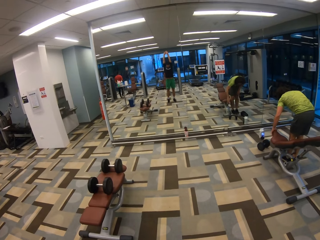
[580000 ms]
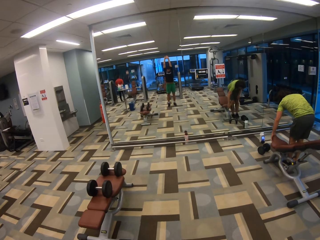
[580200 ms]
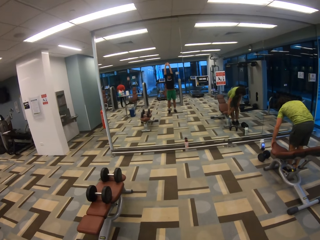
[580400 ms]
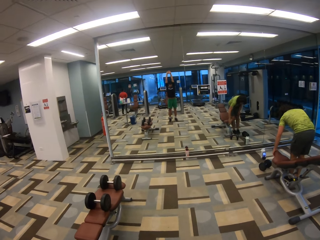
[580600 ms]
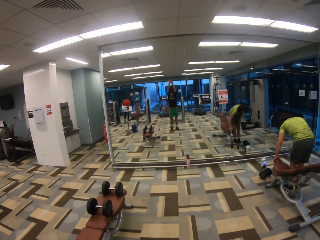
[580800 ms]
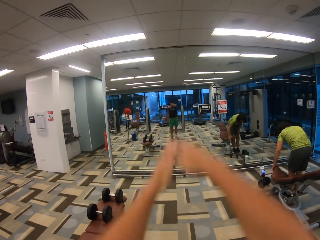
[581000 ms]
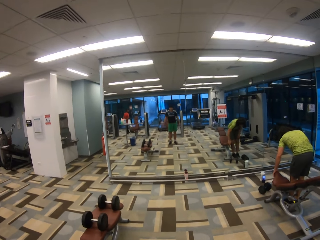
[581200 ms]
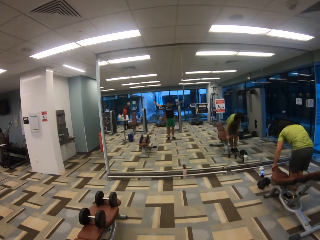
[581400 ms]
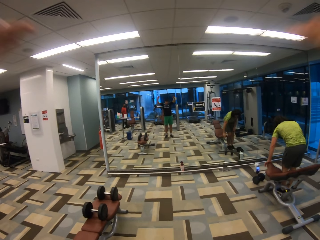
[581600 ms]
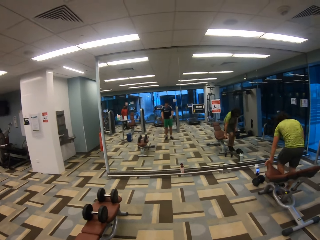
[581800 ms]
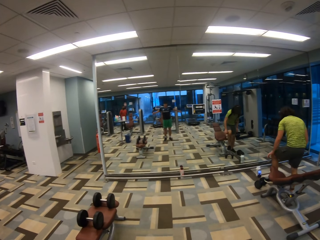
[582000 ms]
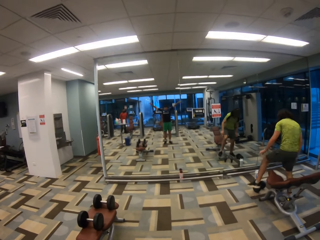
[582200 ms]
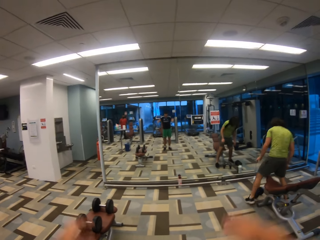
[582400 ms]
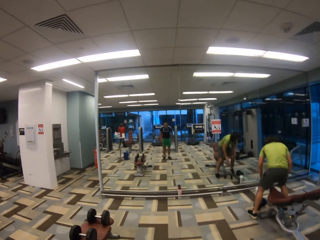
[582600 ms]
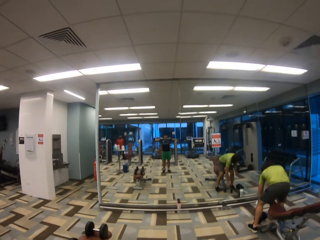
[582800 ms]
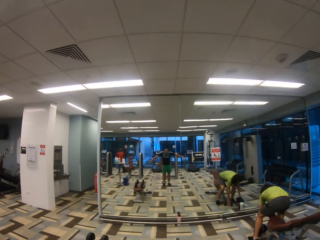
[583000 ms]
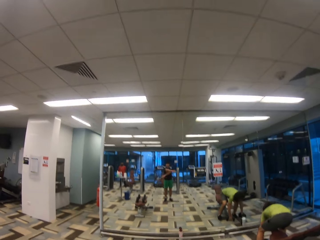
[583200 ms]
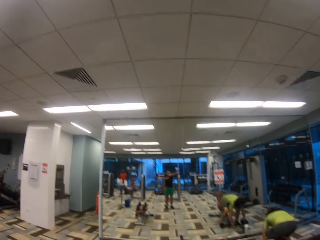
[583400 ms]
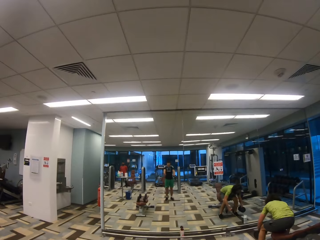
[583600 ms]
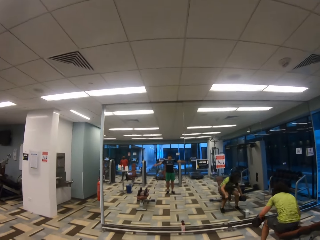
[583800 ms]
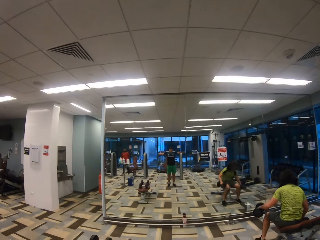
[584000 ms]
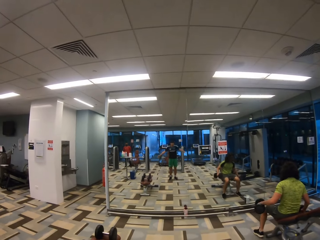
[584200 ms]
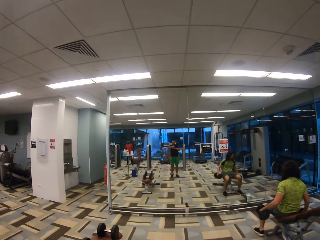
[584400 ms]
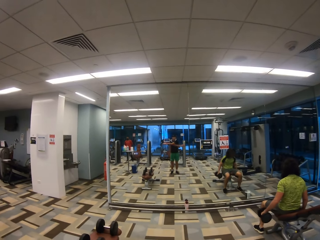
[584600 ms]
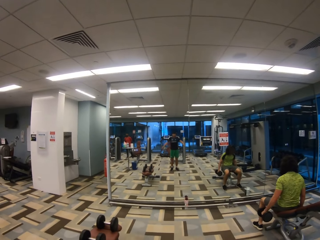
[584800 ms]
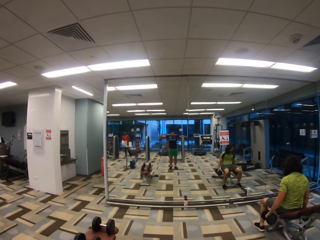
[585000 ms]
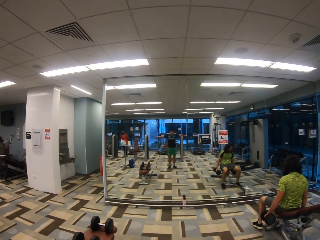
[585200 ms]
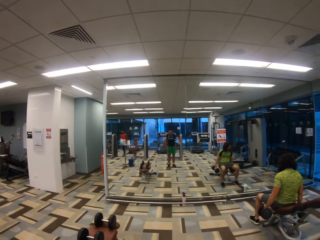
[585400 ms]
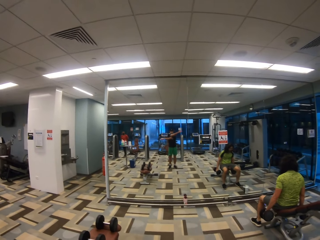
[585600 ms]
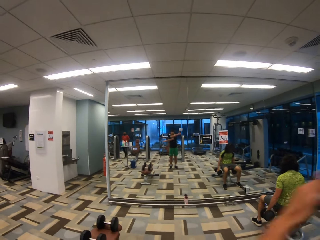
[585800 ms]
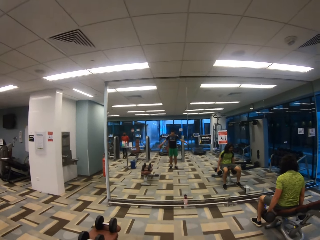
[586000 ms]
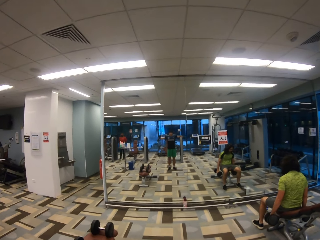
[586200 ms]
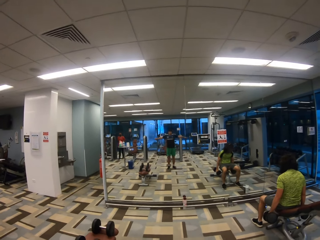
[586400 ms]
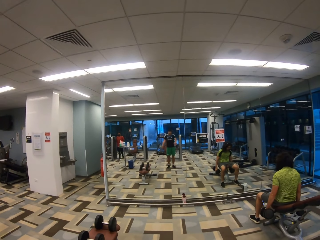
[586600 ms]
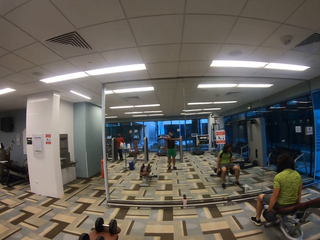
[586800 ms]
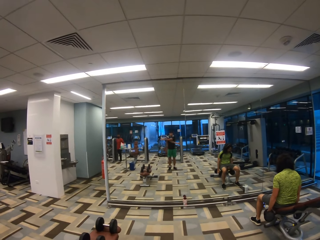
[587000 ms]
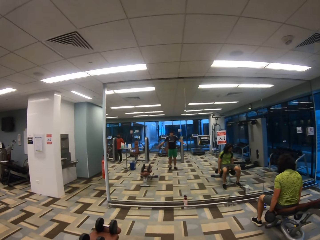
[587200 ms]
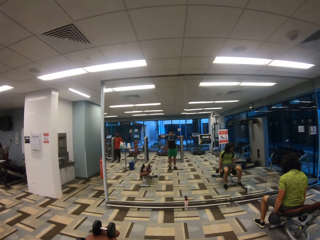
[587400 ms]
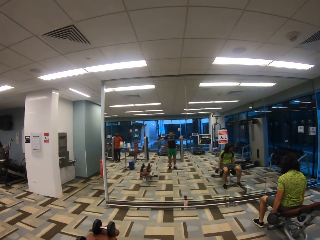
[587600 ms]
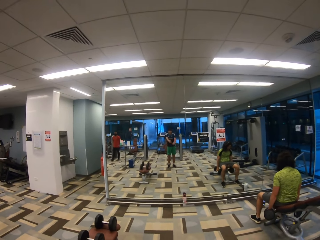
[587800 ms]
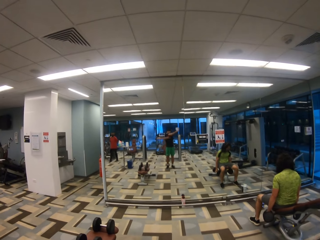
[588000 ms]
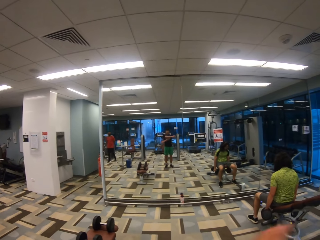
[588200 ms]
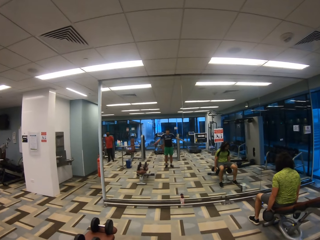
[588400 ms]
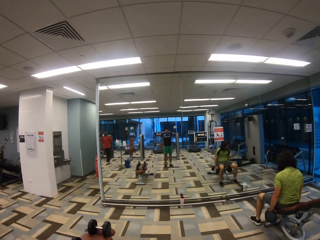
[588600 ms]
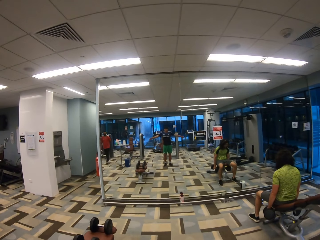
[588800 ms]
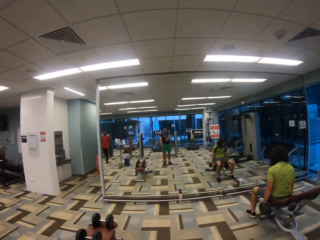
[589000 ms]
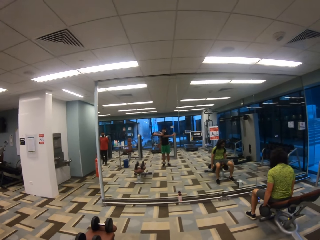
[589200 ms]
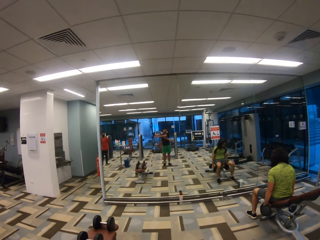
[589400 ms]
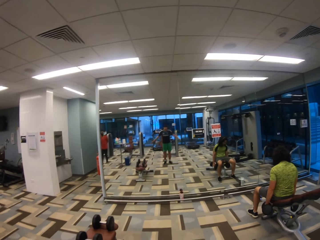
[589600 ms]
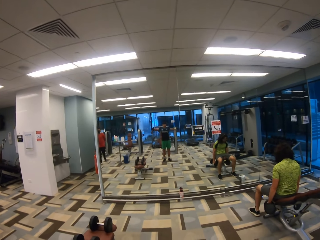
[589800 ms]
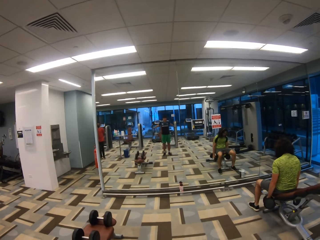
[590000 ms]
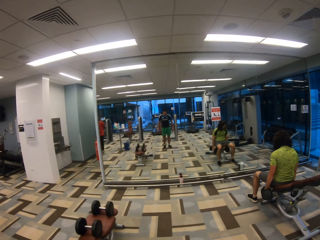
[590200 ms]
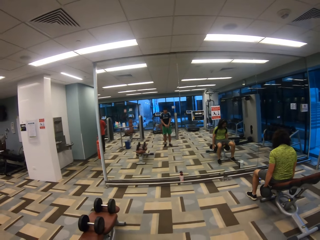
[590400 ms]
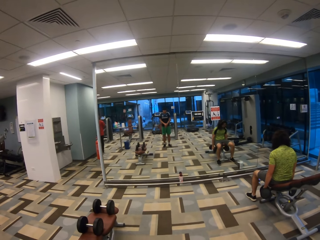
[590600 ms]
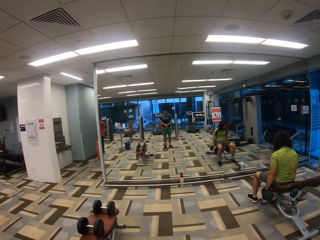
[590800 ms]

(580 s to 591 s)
The camera wearer lifts hands up. They do exercises. A man bends down. The man picks up one dumbbell on each hand and sits on a sit-up bench. The camera wearer does exercises.

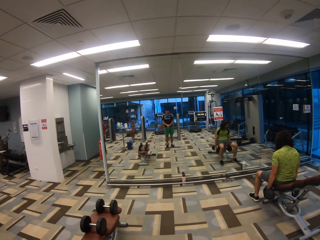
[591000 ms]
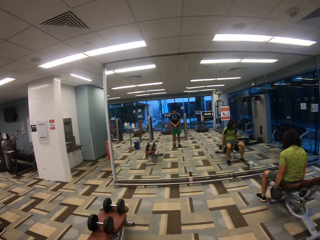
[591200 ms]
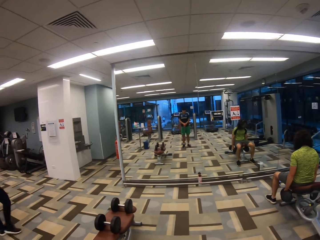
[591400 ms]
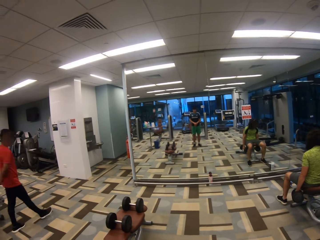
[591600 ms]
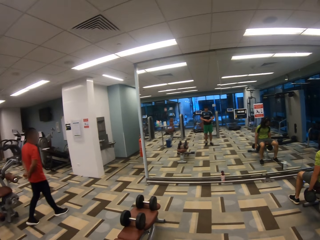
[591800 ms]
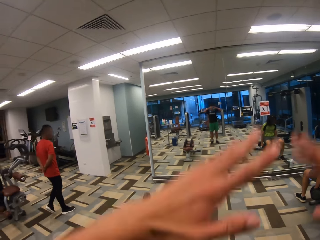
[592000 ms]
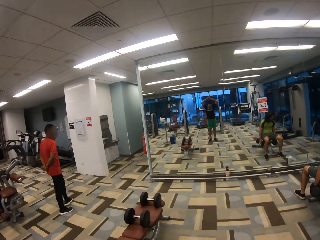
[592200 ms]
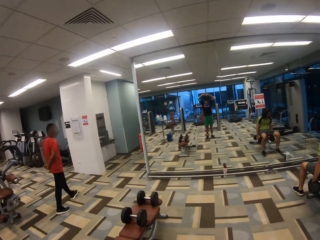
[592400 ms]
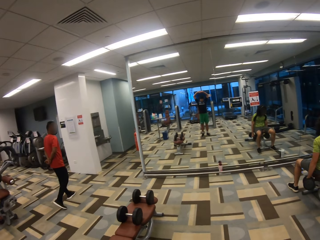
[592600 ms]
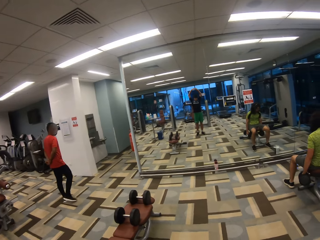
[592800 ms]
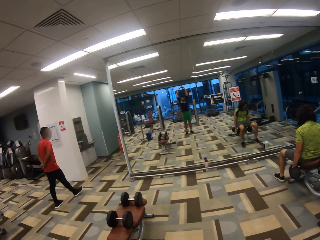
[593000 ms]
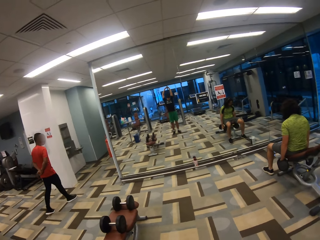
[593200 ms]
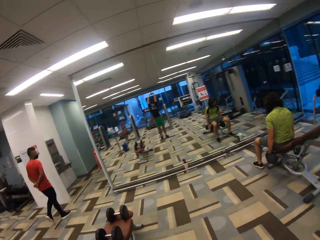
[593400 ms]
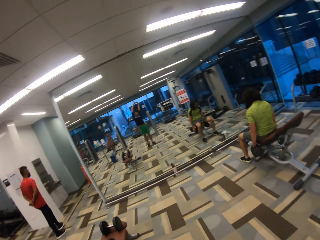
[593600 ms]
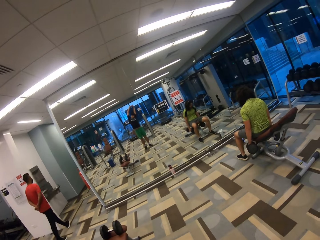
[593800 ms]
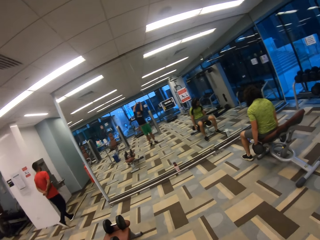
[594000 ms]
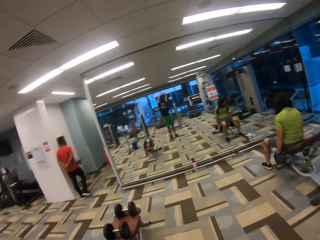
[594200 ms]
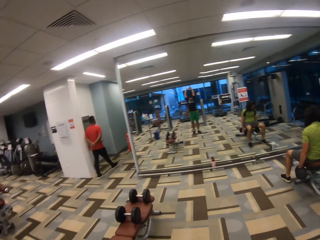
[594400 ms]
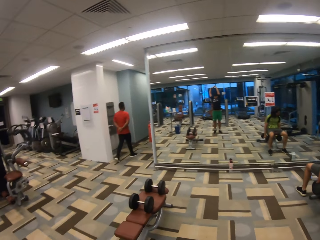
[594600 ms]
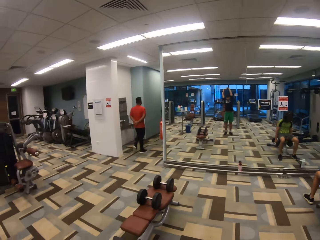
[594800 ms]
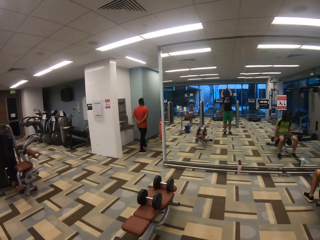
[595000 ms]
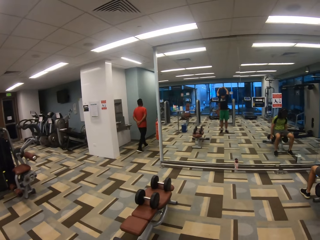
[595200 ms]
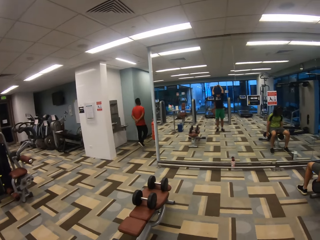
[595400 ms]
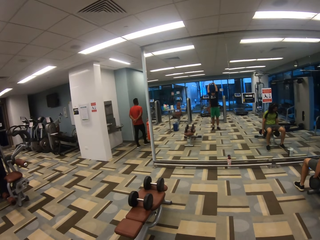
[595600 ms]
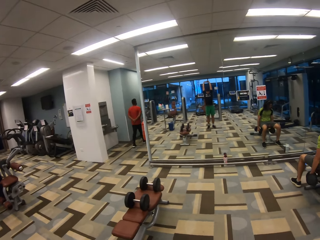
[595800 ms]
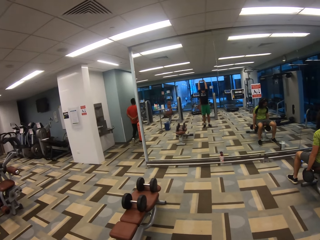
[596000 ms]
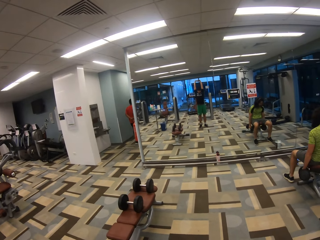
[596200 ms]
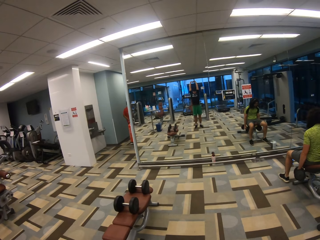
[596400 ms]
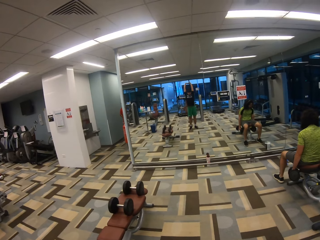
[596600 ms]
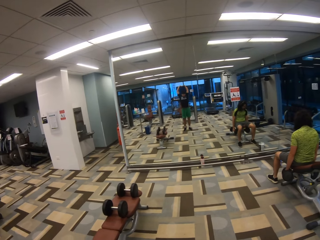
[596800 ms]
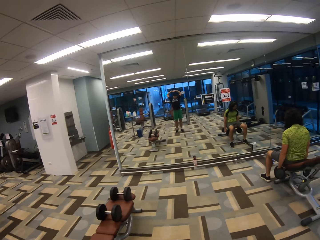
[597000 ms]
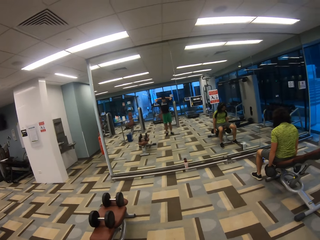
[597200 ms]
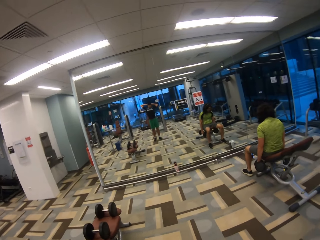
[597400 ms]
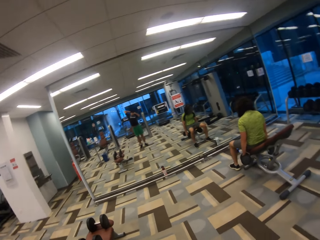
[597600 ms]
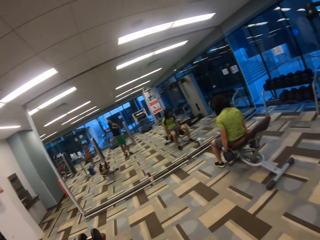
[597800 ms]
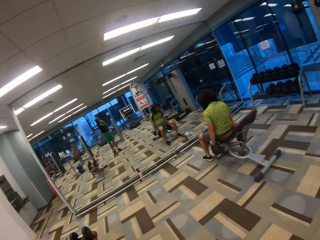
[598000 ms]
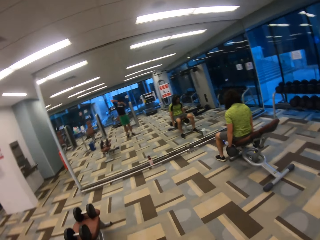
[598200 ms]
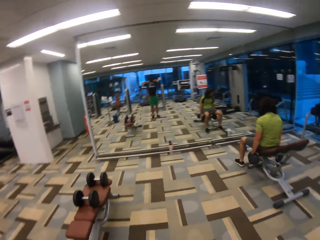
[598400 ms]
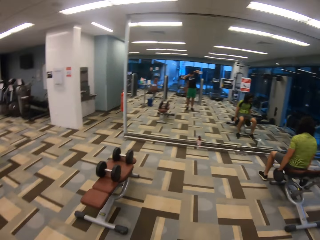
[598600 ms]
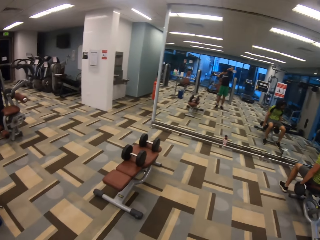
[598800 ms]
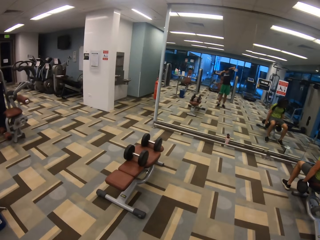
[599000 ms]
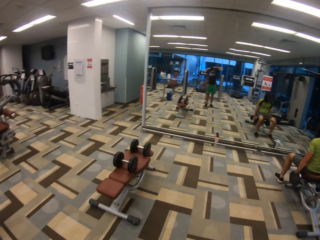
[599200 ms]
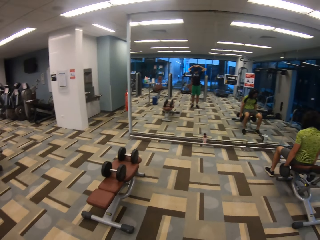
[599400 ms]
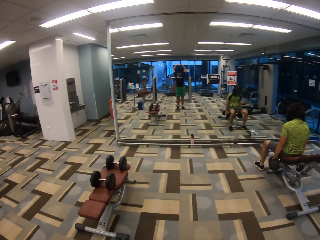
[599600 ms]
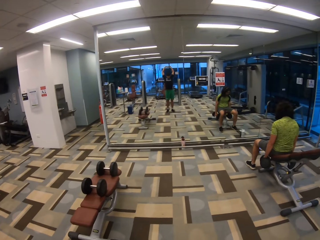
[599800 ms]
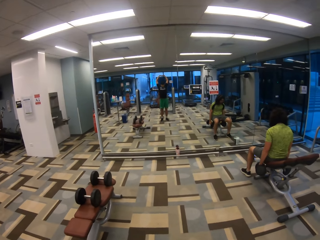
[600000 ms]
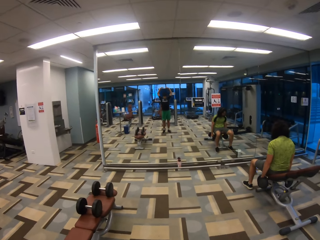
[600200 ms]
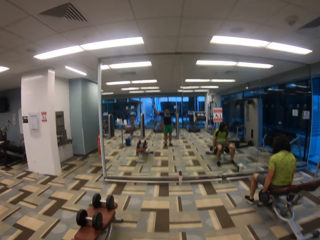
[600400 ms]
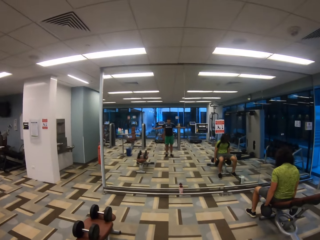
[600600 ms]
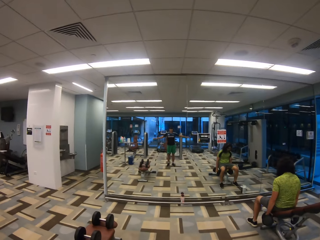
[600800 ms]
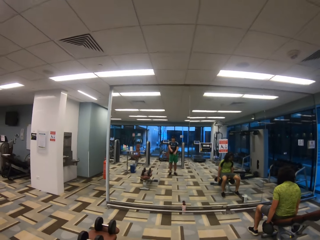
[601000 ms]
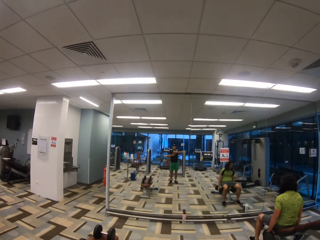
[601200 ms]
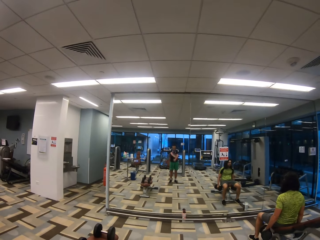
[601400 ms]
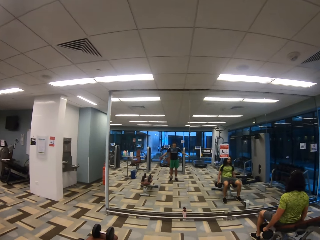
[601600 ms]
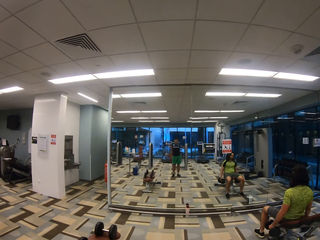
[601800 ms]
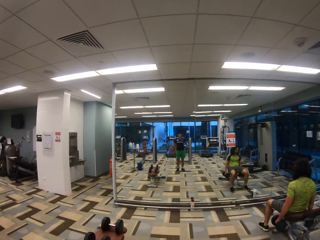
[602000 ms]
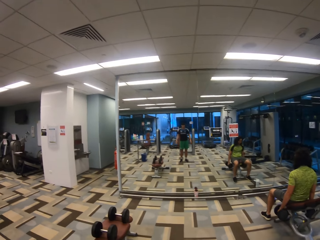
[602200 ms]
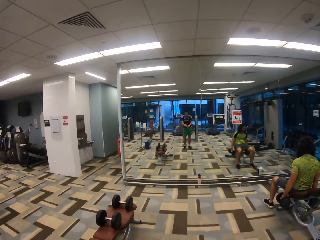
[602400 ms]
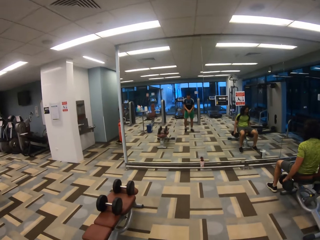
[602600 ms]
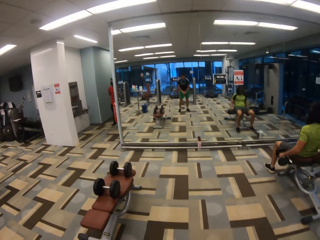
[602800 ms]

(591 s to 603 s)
A man walks forward. The camera wearer turns around and does exercises. The man walks out of the gym. The camera wearer turns around and does exercises.
